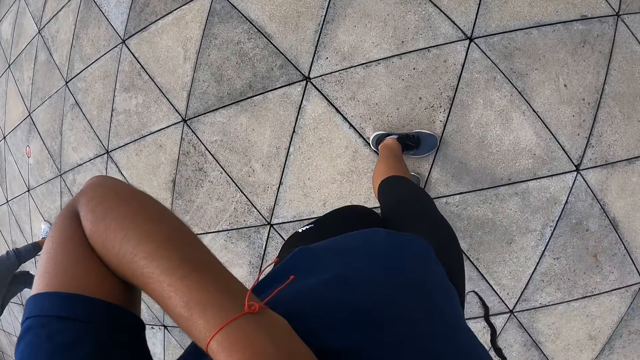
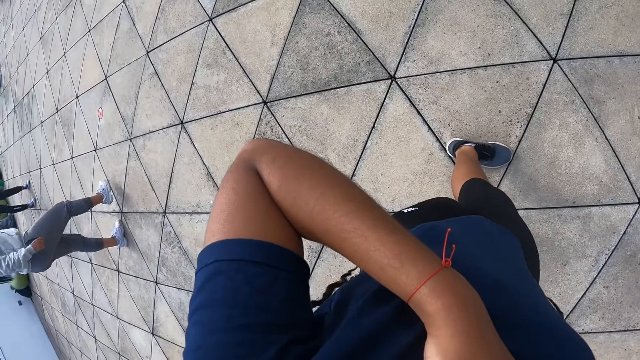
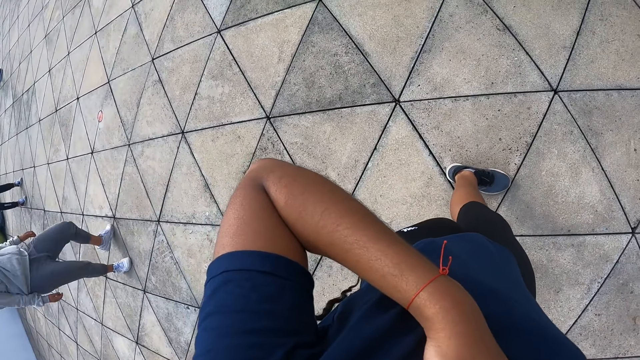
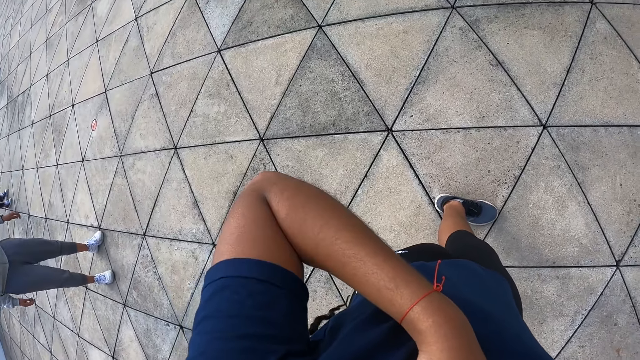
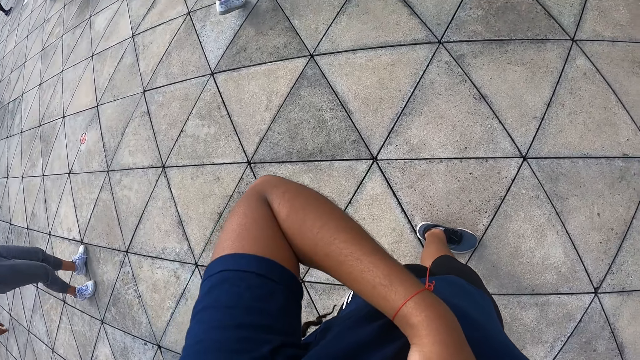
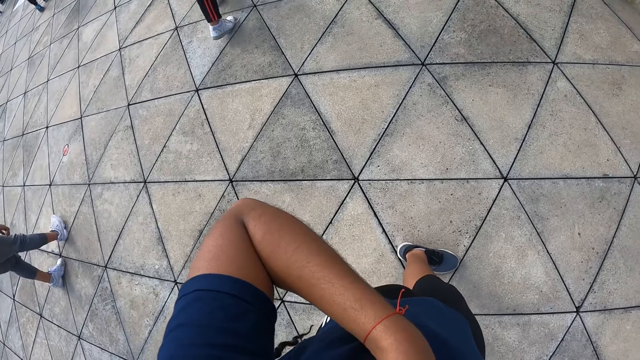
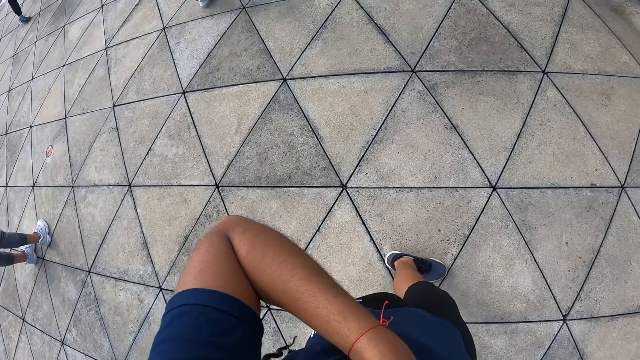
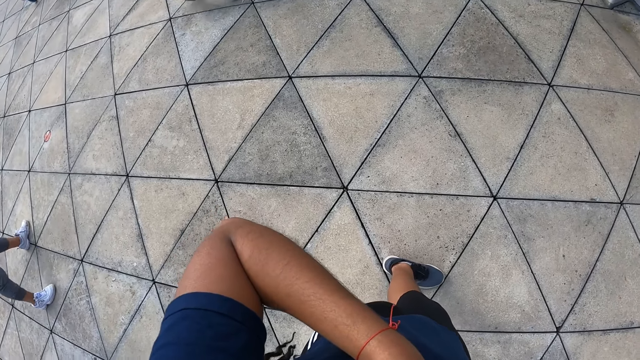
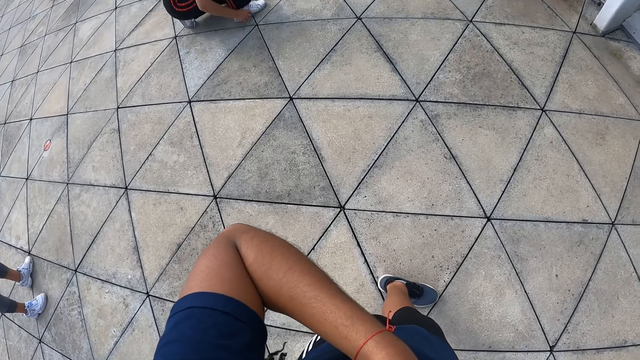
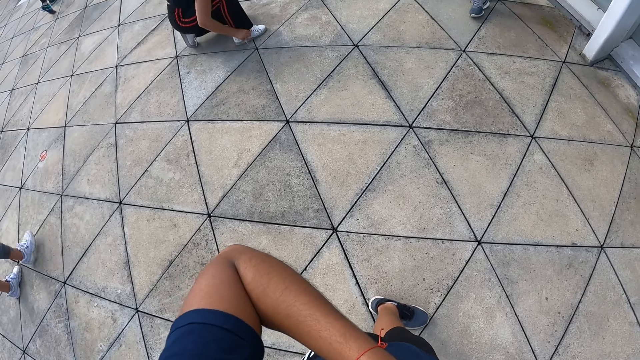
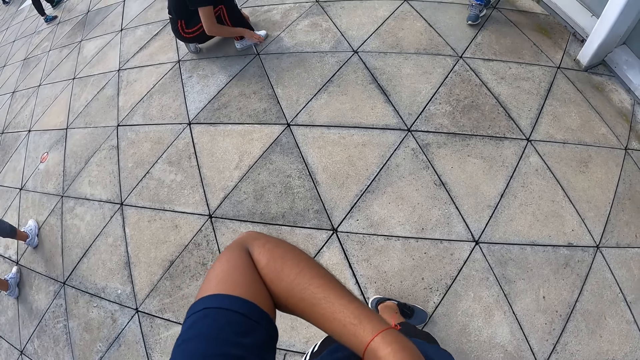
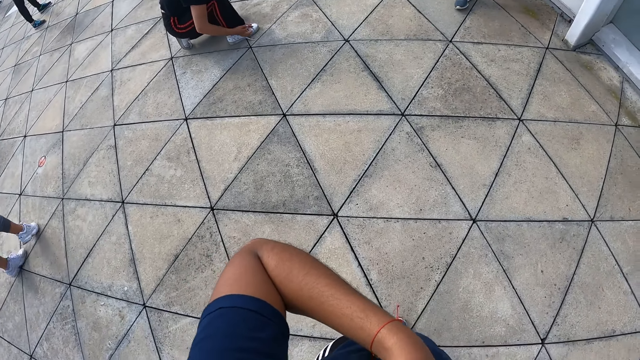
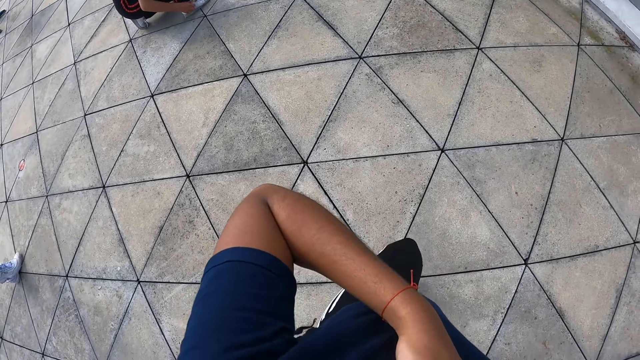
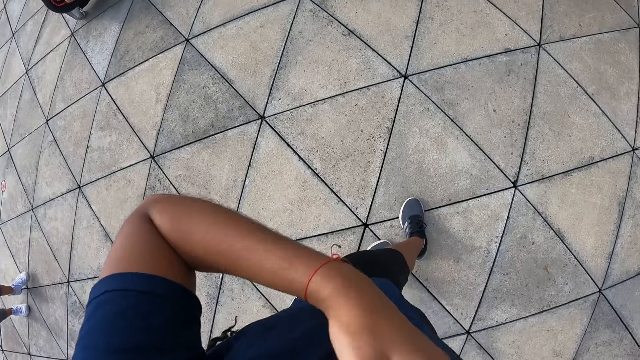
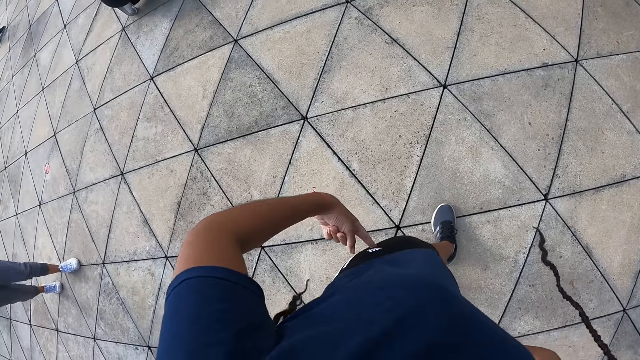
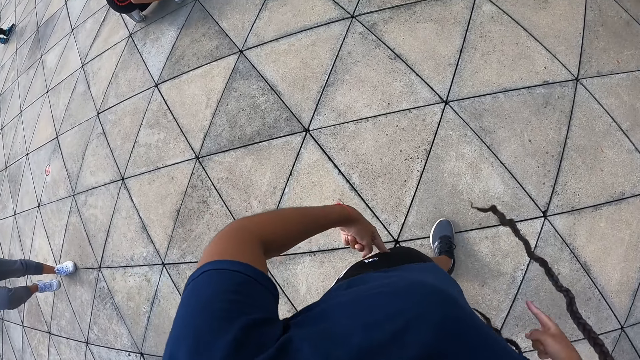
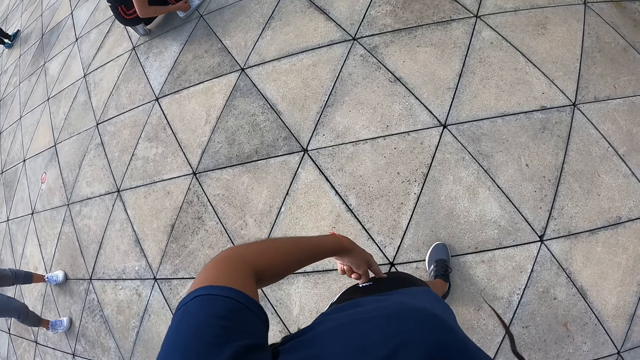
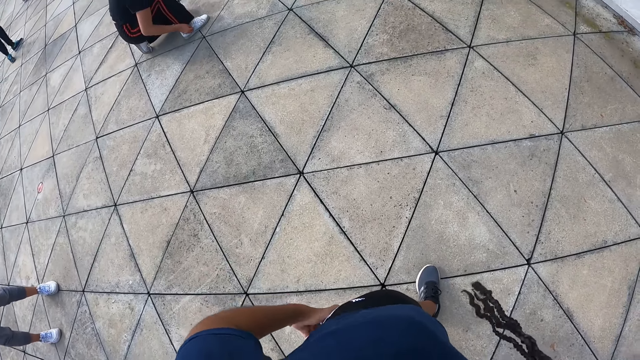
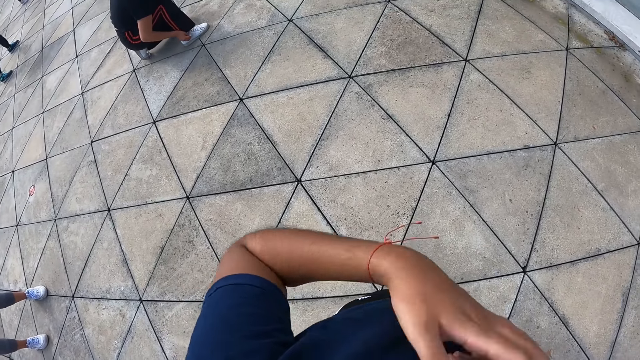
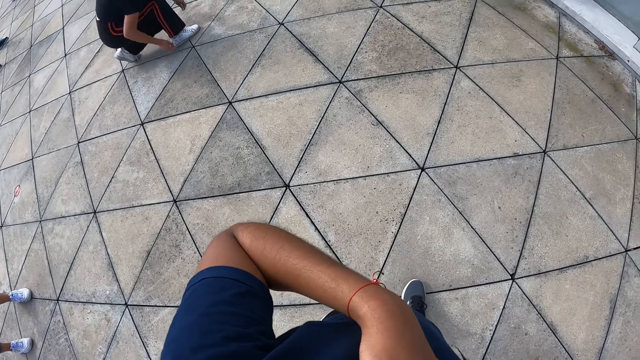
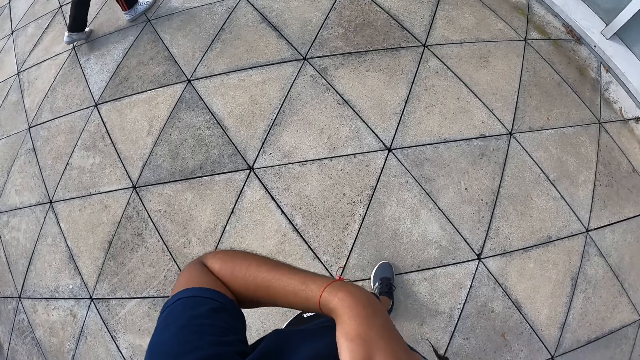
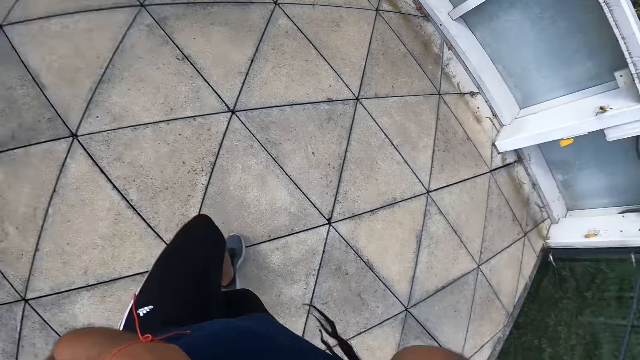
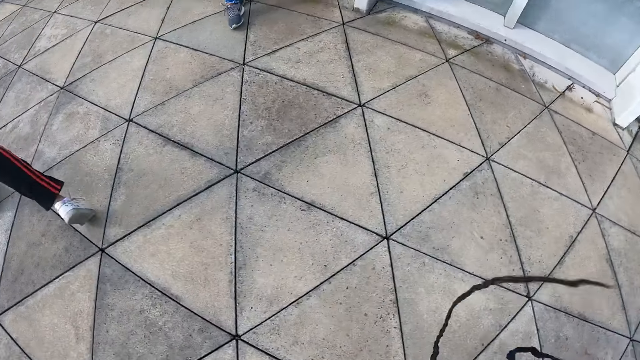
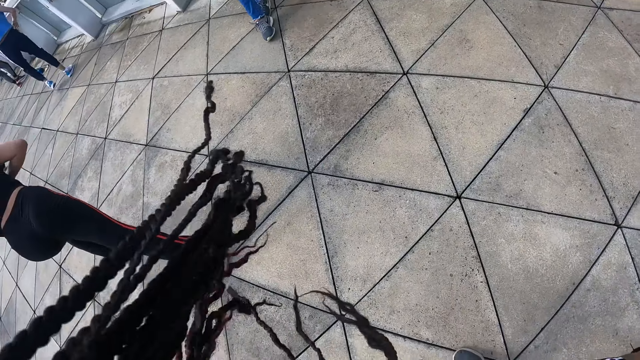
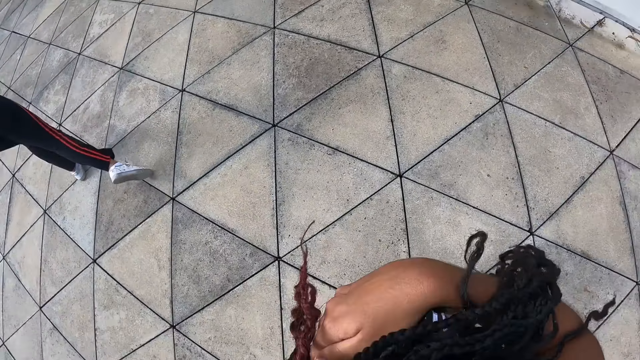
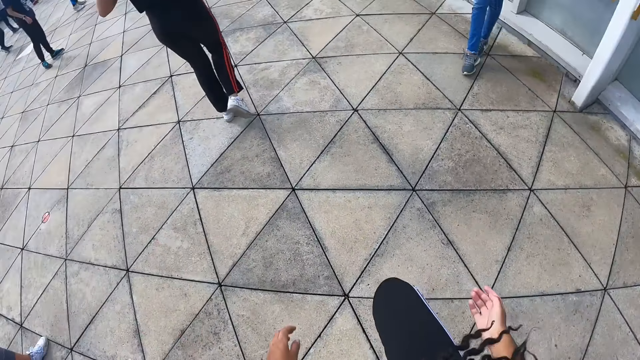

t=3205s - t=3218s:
A woman stretches. Another woman squats. The camera wearer places a finger of her left hand on her knicker. She places her right hand on her chest. She breathes in.

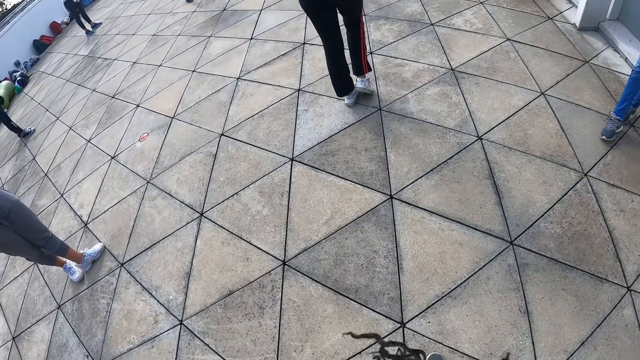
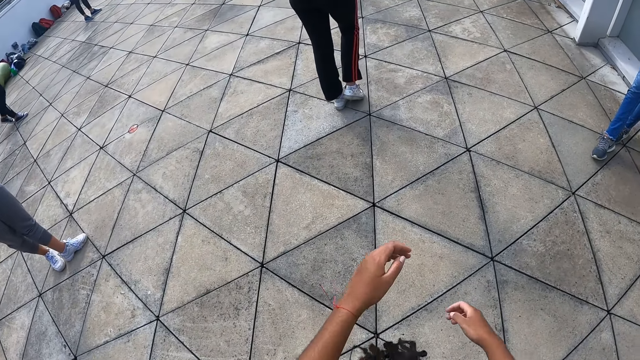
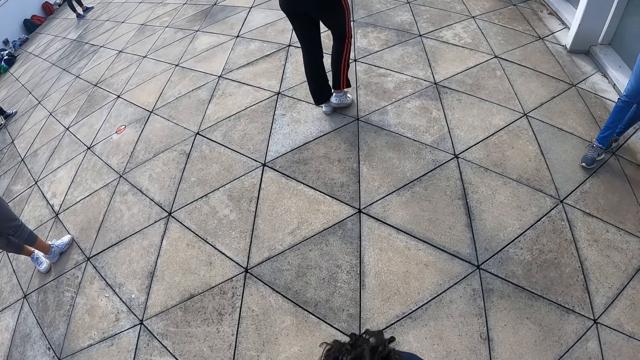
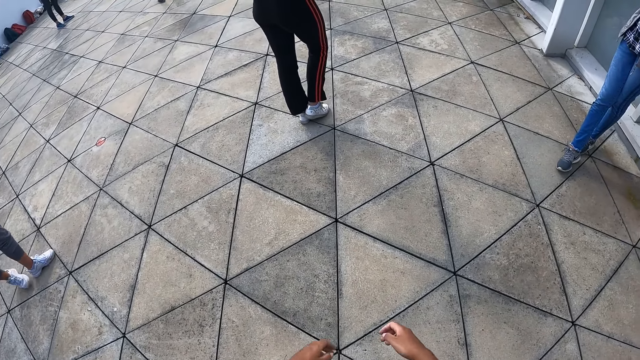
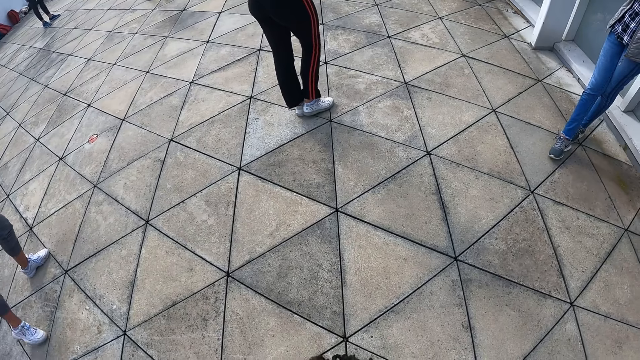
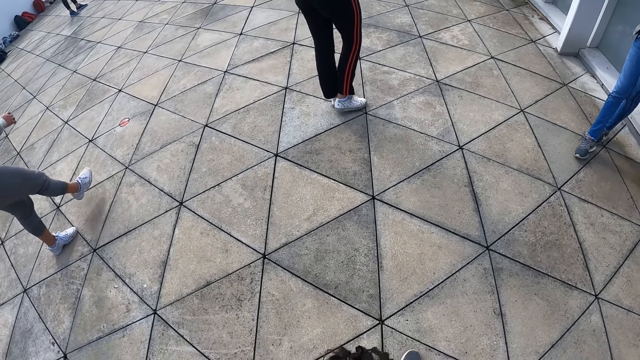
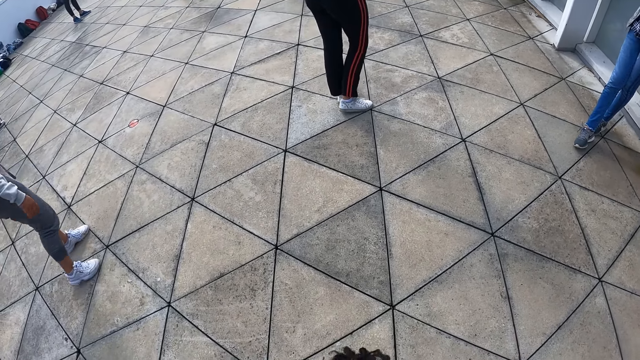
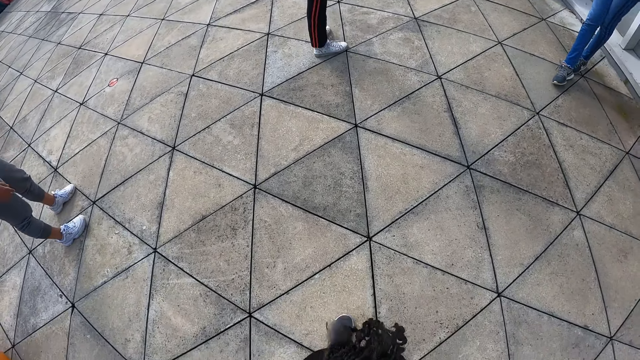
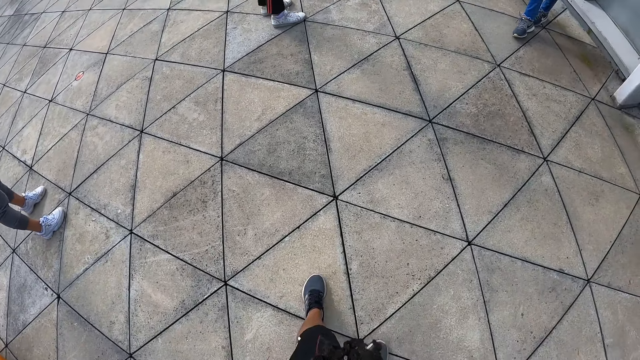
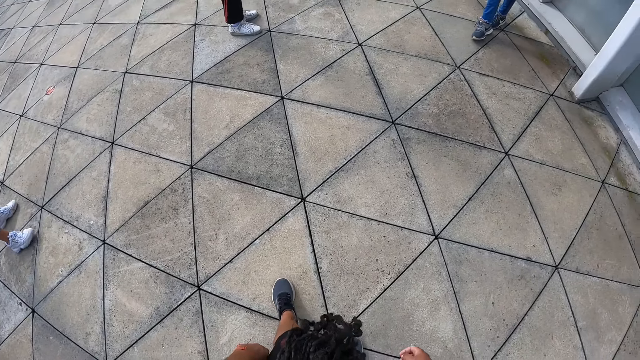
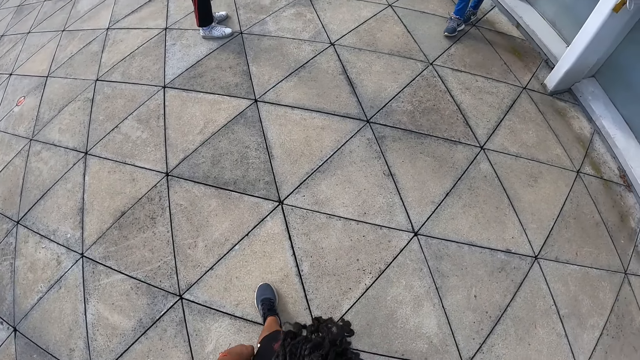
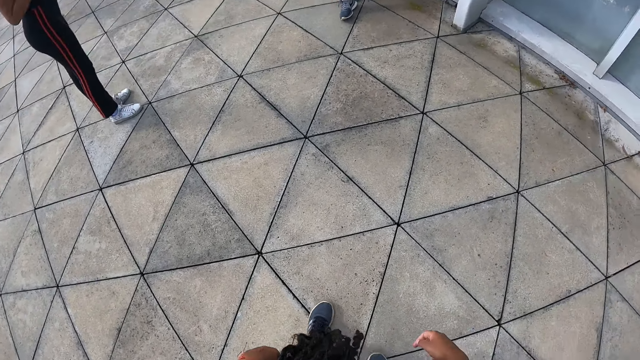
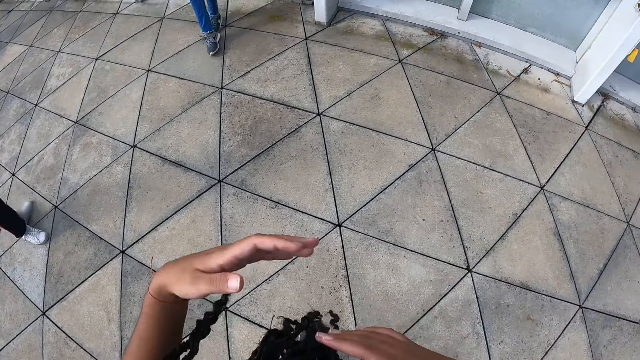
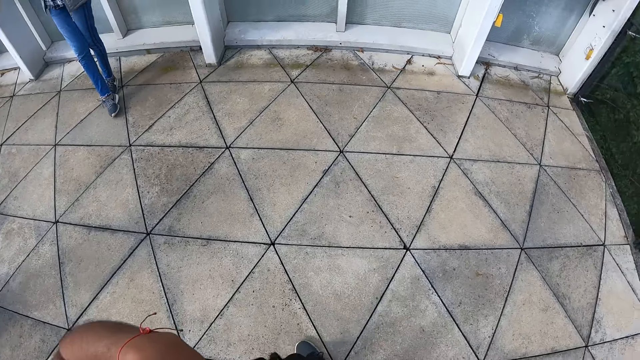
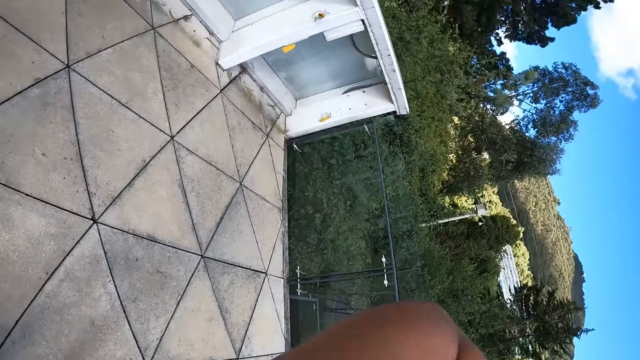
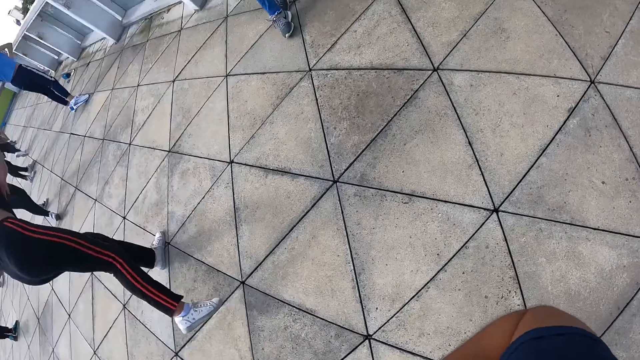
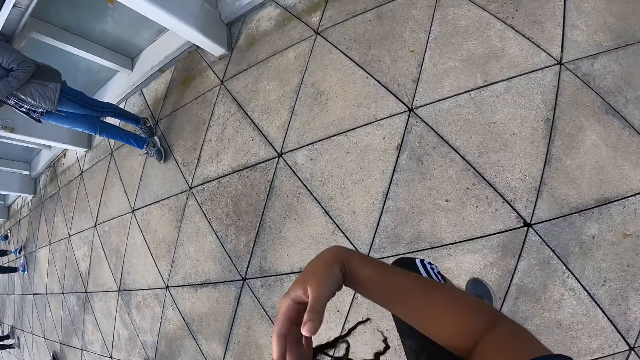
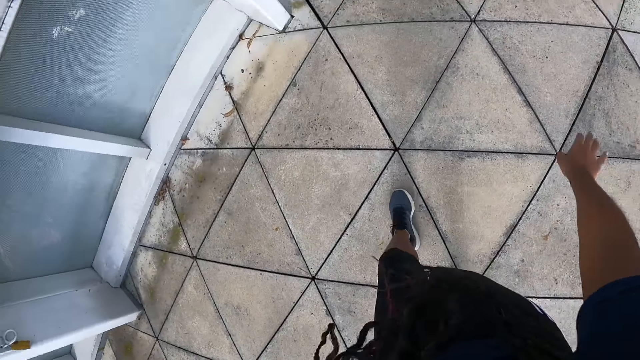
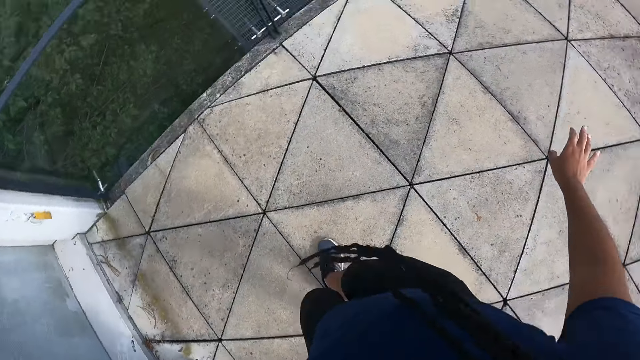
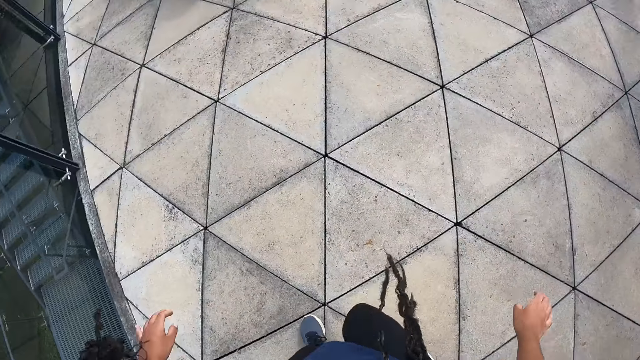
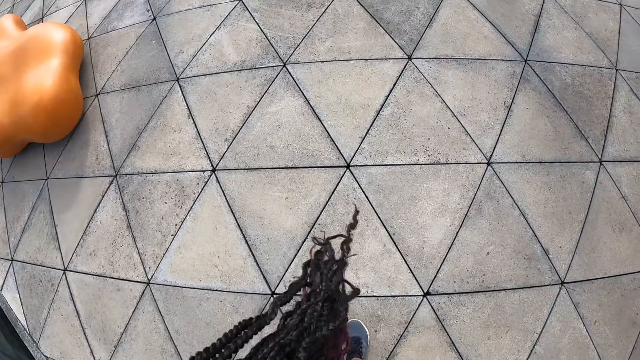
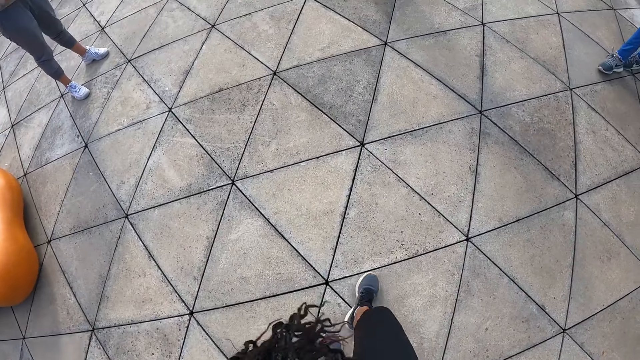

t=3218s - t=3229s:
The camera wearer stretches. A woman stretches. The camera wearer makes a round turn with her feet. She moves.
